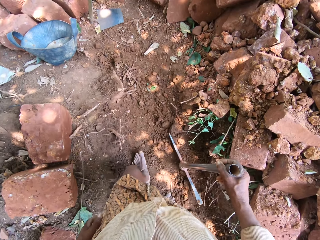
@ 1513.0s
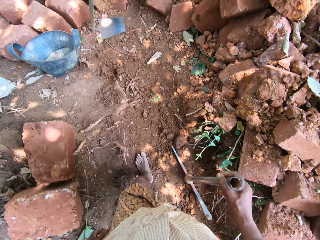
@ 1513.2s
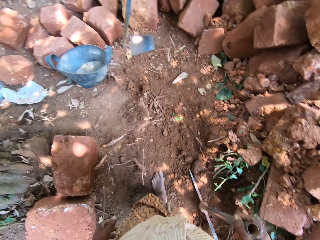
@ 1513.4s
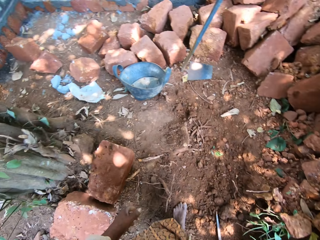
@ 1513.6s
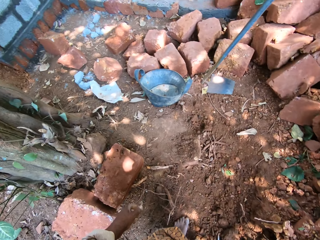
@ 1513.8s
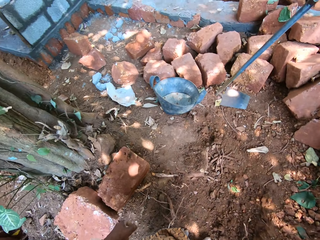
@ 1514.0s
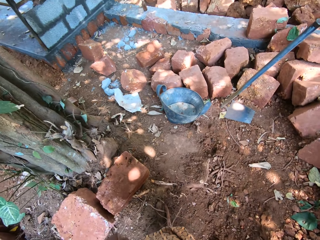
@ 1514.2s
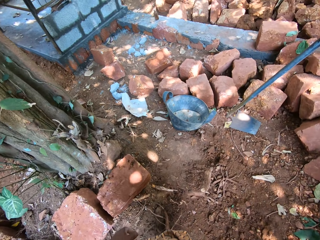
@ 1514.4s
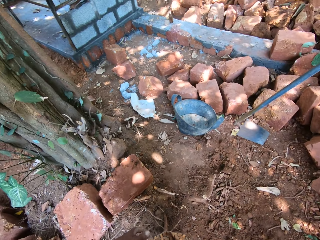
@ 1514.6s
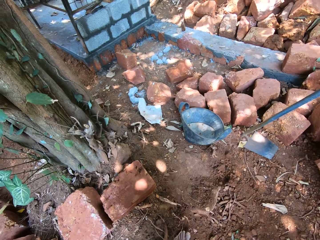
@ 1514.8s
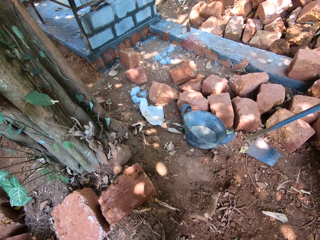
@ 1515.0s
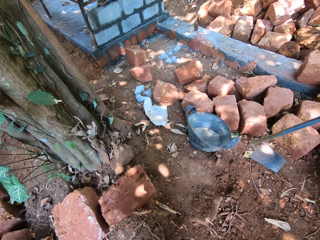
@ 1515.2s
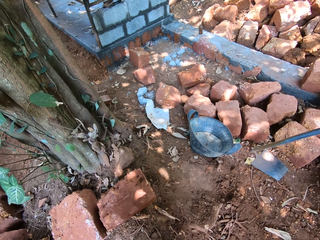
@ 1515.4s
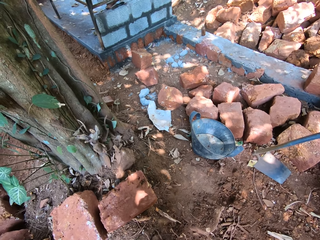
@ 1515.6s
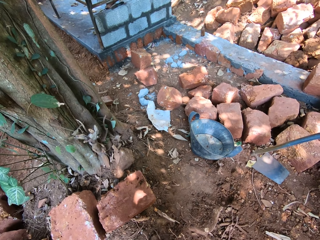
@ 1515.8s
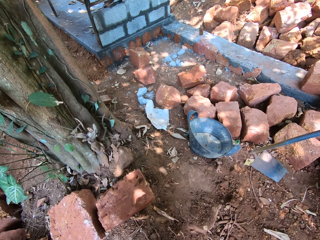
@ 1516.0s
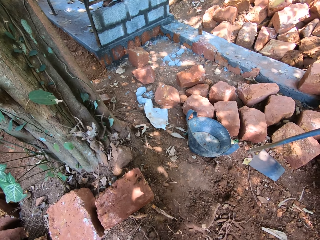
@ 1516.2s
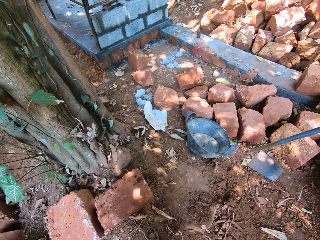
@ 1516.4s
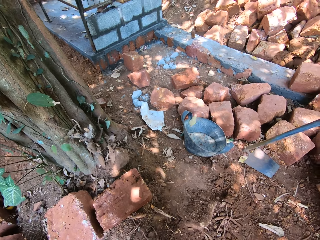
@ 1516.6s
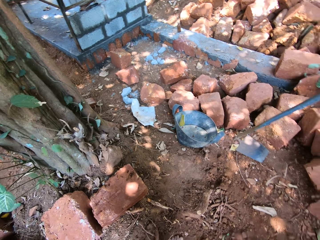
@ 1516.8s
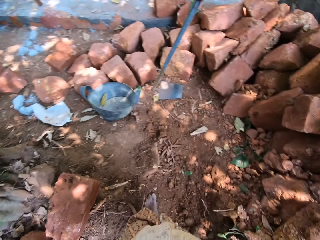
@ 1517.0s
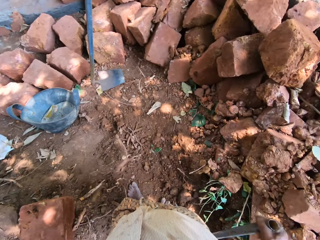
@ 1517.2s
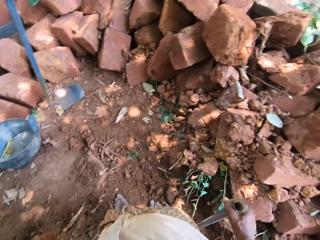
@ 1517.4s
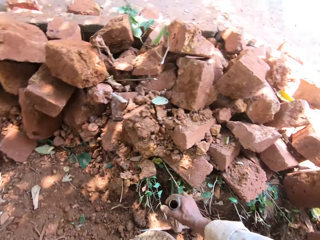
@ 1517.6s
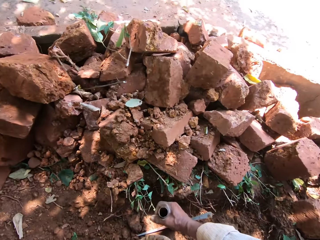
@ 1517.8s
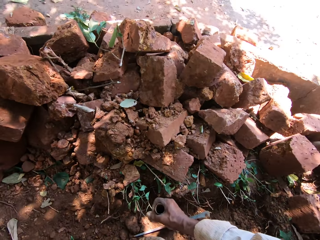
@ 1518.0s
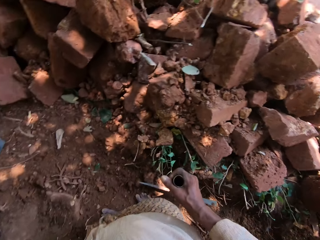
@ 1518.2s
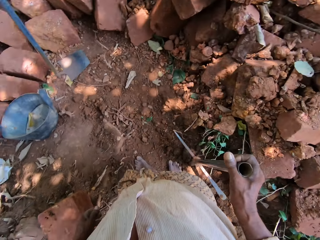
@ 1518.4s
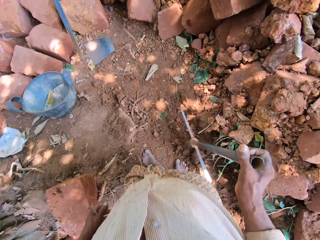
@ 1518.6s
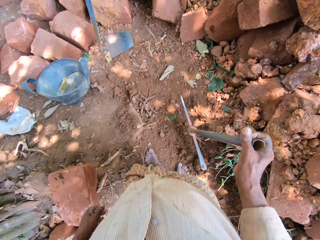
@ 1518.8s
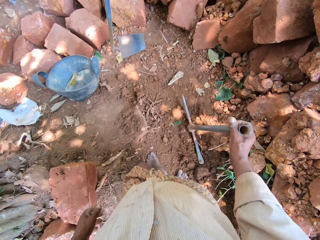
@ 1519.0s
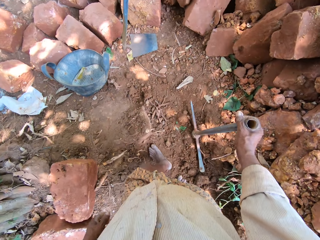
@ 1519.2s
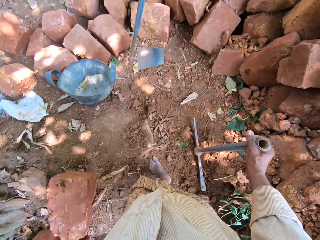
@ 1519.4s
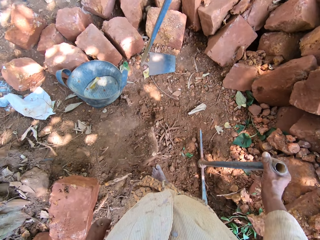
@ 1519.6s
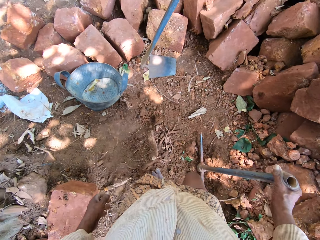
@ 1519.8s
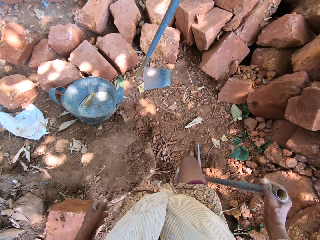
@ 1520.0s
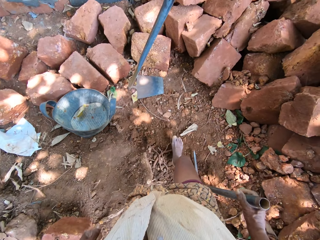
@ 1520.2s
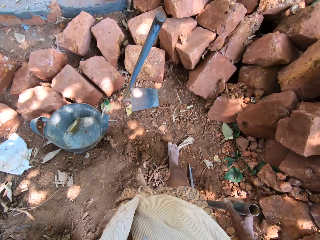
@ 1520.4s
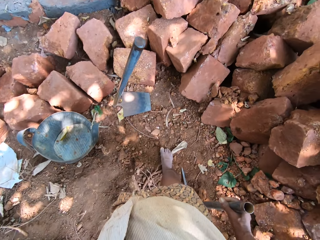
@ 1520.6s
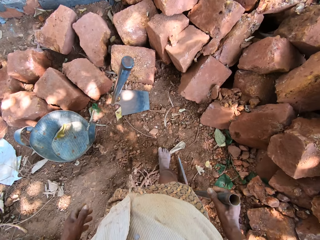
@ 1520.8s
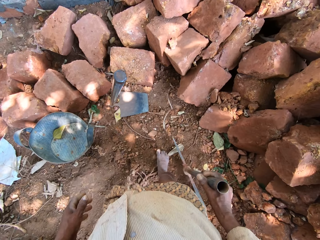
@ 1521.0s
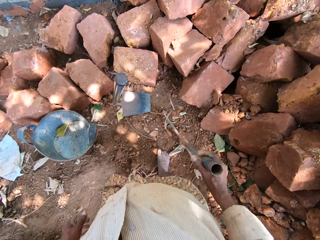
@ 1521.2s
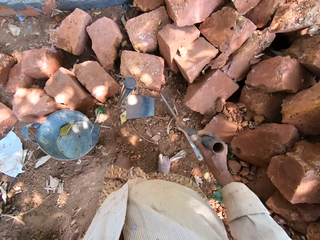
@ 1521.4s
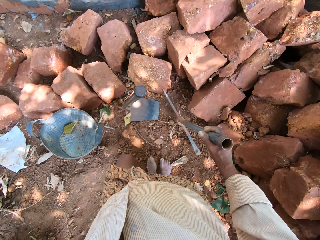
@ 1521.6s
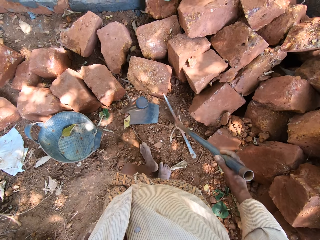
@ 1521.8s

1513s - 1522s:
The camera wearer walks towards the hoe with the pick axe in his right hand. He converses. He walks around.

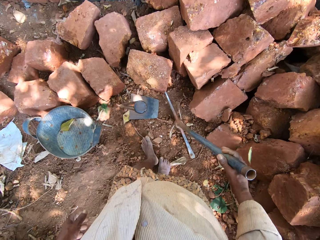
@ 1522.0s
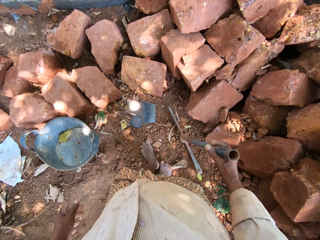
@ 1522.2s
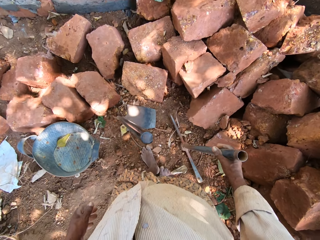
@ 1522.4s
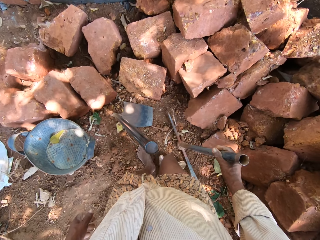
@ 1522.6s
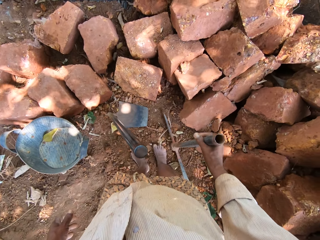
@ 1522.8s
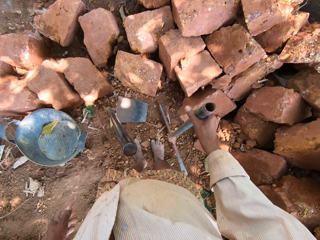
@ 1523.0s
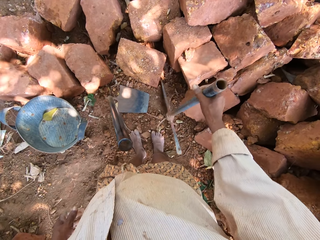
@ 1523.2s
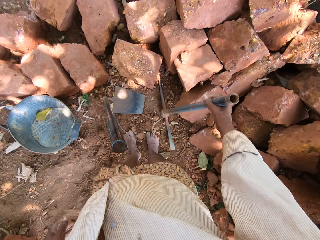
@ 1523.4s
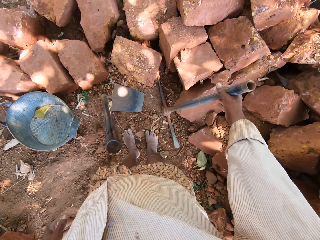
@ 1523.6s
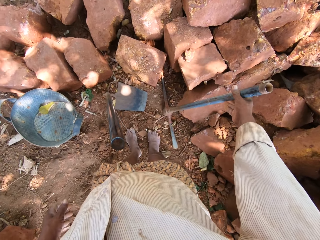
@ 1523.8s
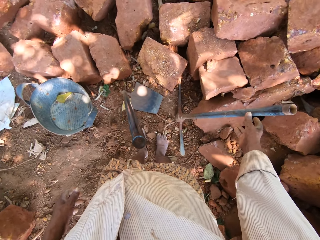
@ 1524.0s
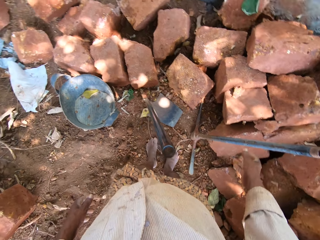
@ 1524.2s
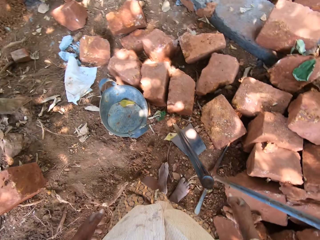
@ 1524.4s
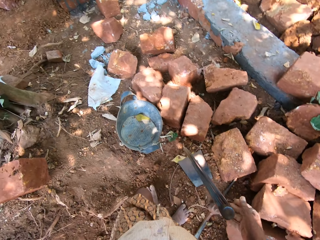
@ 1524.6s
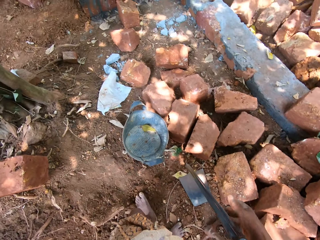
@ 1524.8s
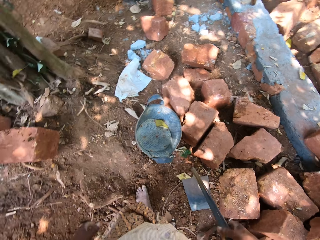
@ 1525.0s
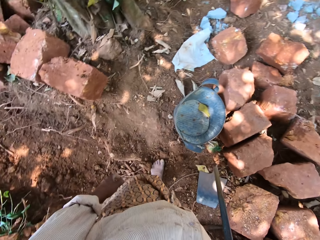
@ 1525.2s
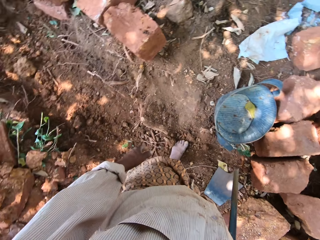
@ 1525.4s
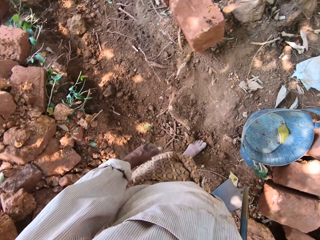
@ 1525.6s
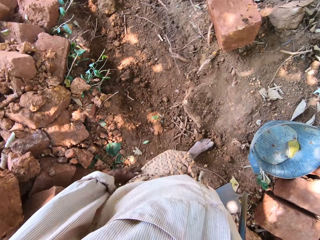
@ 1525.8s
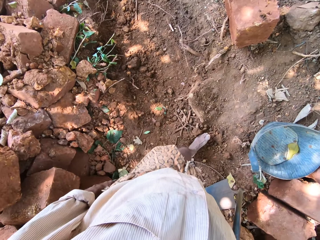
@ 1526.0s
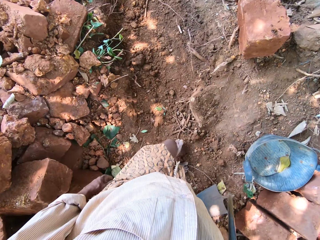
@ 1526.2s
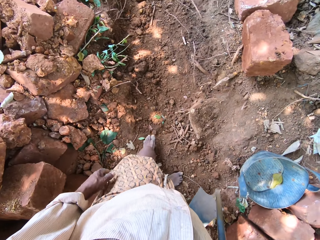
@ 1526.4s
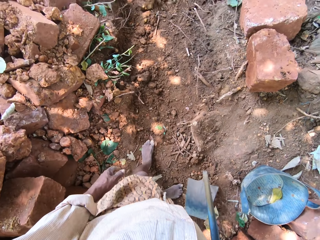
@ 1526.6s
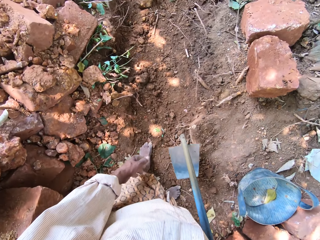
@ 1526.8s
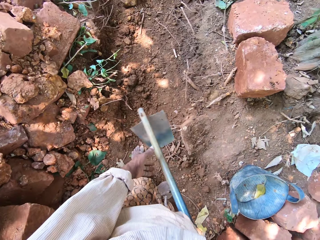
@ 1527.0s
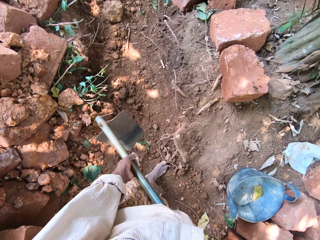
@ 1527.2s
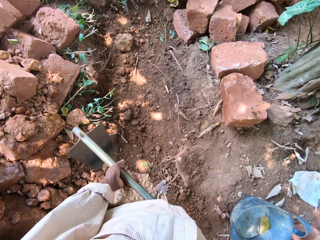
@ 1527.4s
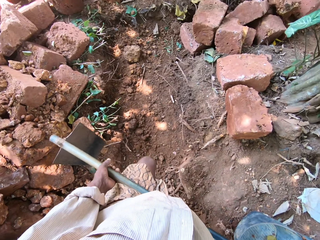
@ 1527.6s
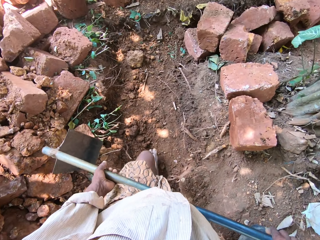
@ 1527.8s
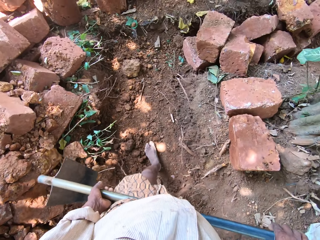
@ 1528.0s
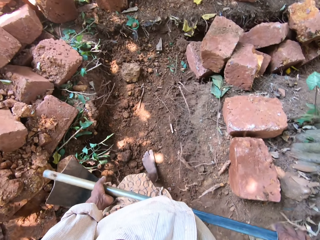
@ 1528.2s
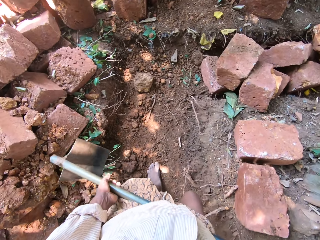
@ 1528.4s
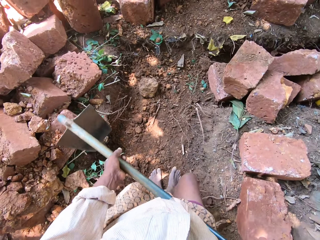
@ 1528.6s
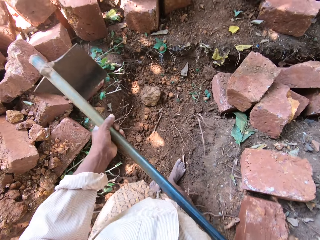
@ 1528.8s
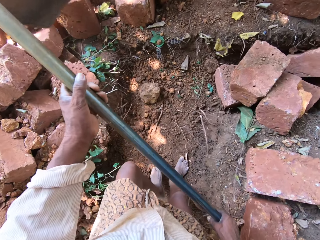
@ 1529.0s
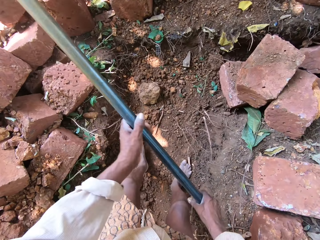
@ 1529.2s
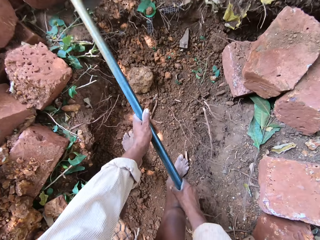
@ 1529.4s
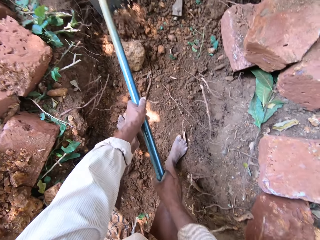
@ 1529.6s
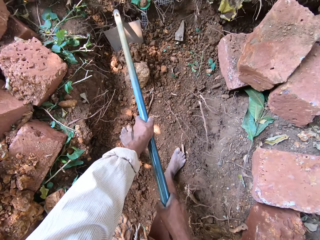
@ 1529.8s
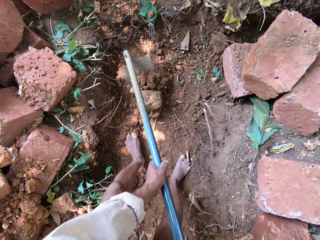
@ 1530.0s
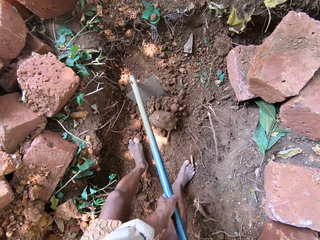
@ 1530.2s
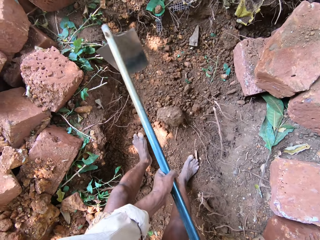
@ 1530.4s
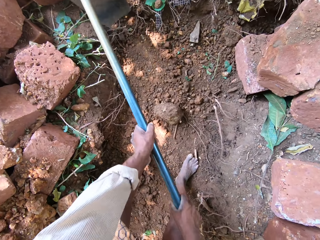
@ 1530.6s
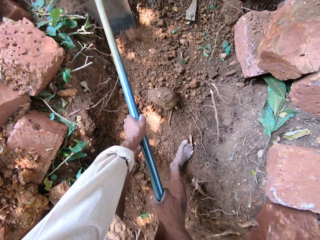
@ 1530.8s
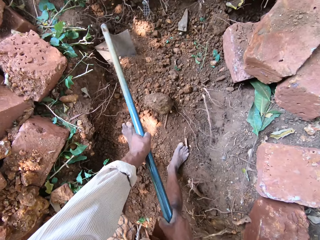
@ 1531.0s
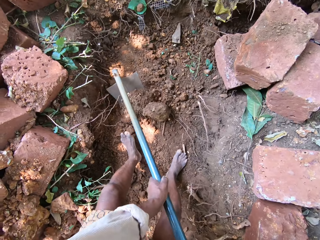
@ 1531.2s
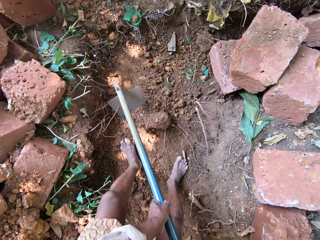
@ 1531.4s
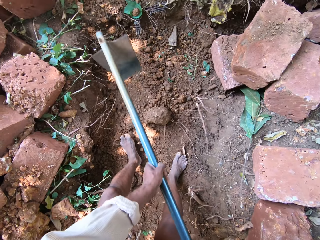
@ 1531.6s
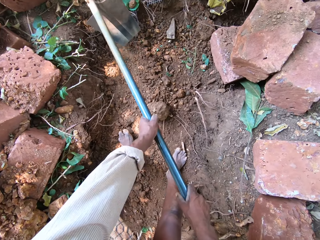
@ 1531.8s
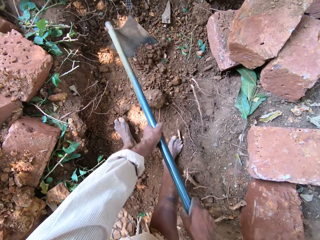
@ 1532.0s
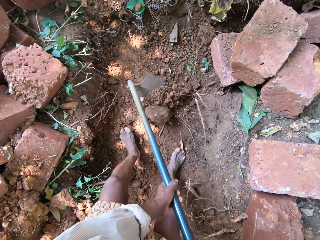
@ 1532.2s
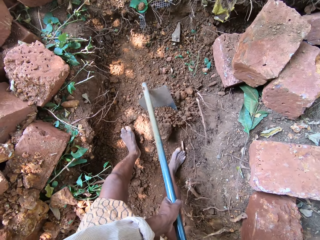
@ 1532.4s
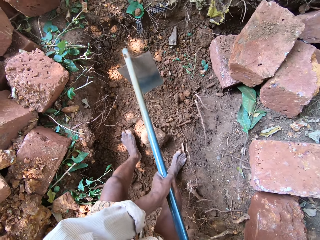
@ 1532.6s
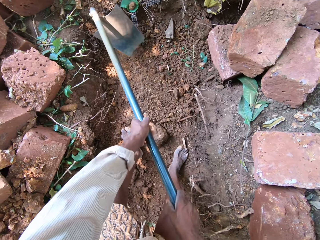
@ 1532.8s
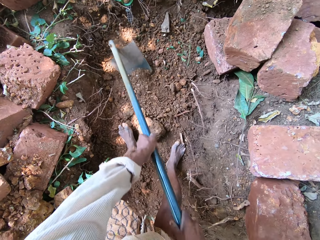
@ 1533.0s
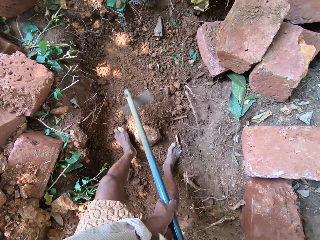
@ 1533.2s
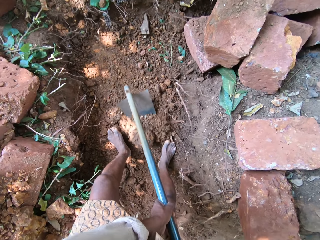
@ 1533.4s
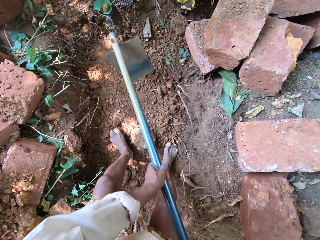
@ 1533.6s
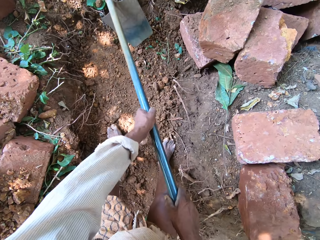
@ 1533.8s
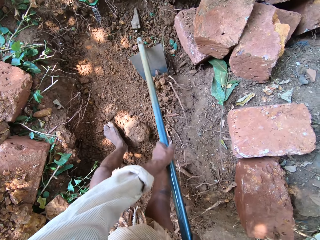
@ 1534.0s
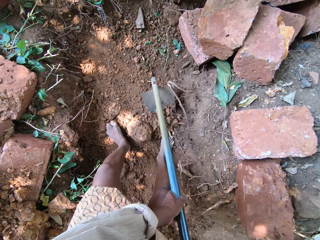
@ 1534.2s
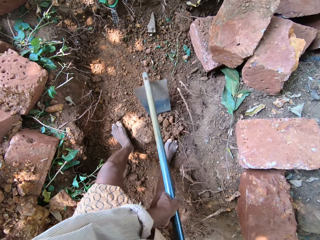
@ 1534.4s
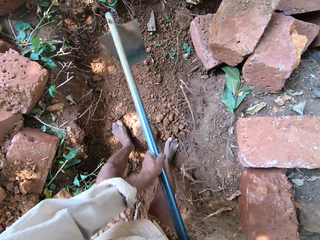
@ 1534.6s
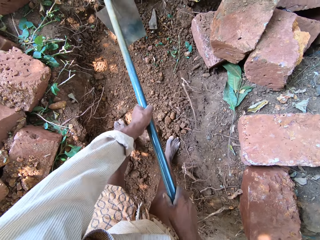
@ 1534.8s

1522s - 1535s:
The camera wearer places the pick axe against the heap of stones on the ground with his right hand. He picks up the hoe from the ground with his right hand. He walks around. He holds the hoe in his hands. He gathers the sand with the hoe in his hands. He digs the ground with the hoe.
